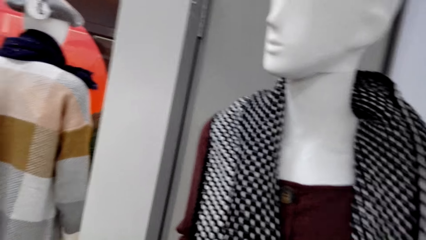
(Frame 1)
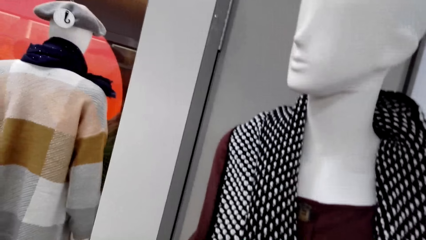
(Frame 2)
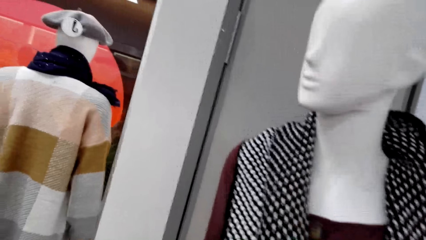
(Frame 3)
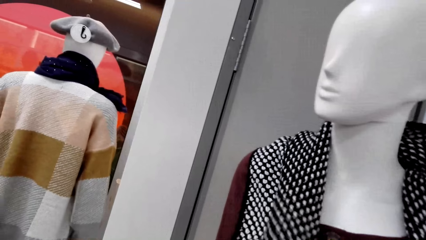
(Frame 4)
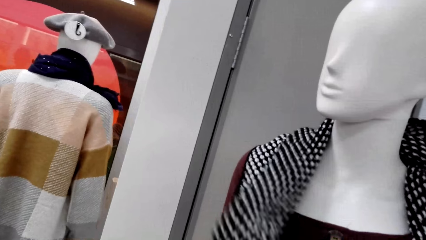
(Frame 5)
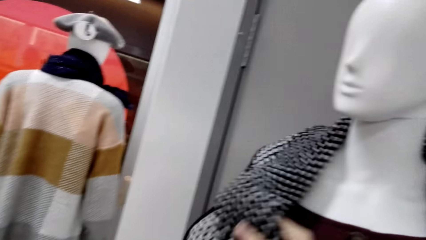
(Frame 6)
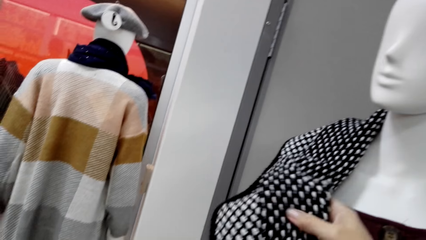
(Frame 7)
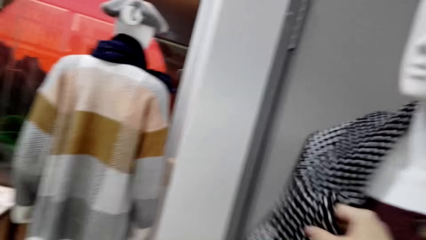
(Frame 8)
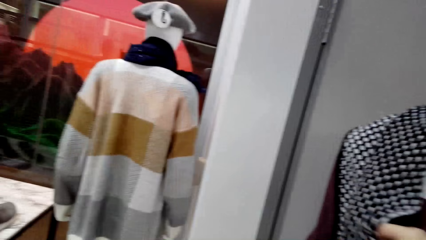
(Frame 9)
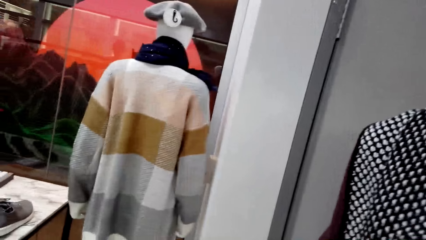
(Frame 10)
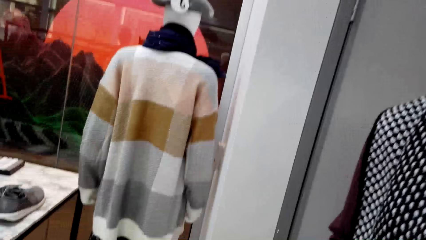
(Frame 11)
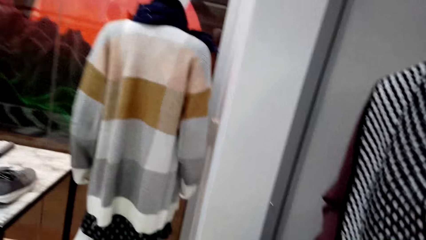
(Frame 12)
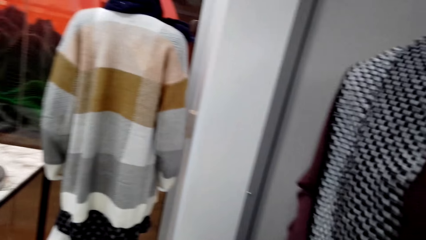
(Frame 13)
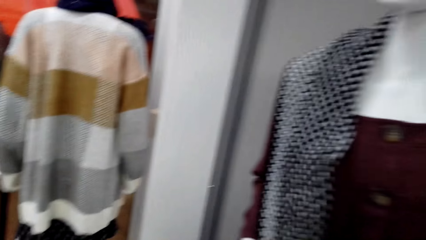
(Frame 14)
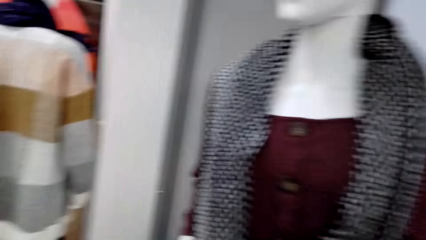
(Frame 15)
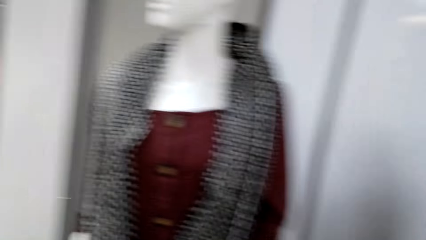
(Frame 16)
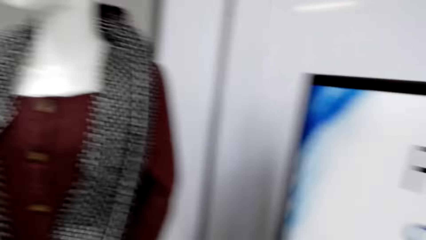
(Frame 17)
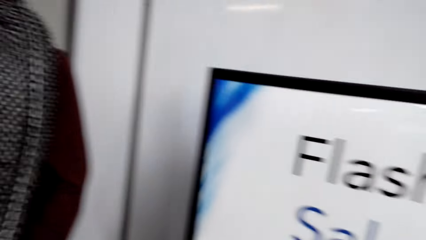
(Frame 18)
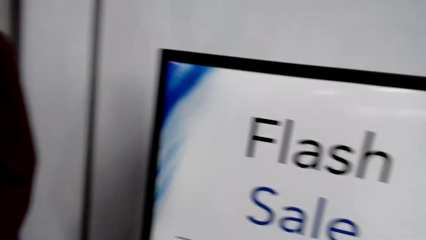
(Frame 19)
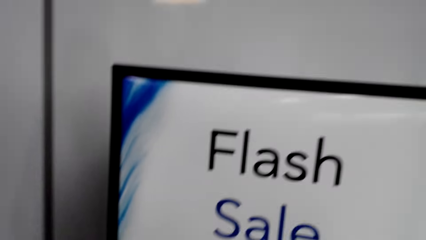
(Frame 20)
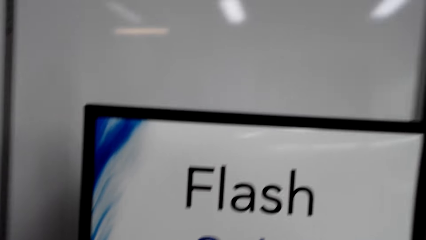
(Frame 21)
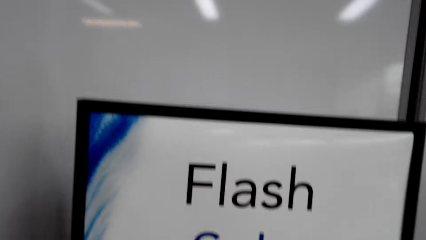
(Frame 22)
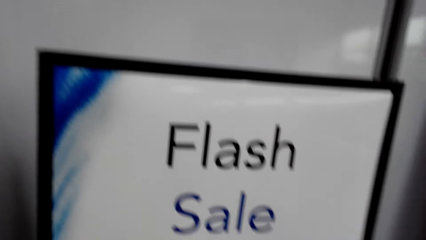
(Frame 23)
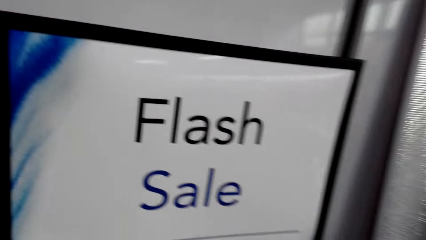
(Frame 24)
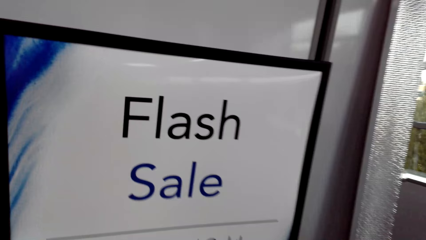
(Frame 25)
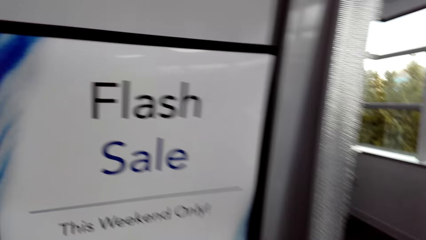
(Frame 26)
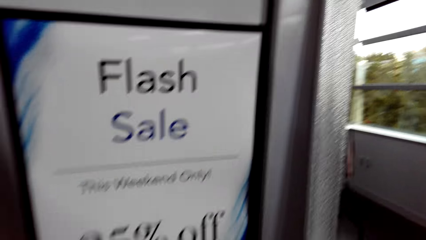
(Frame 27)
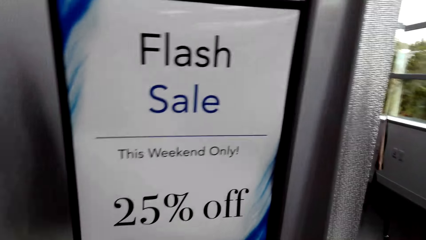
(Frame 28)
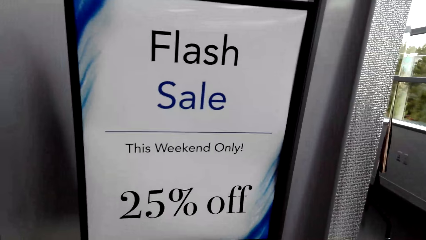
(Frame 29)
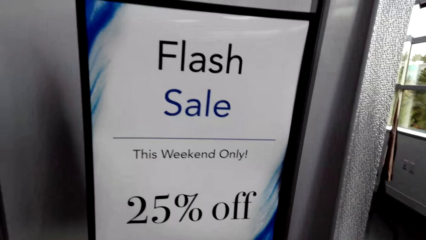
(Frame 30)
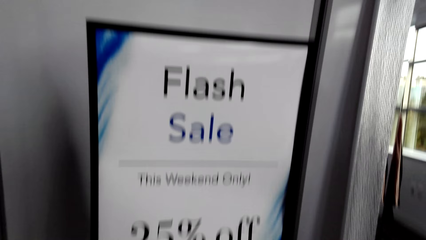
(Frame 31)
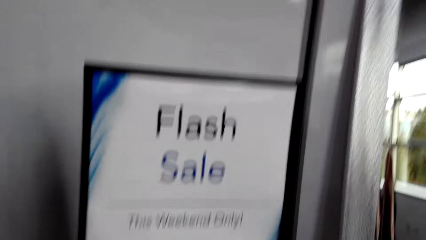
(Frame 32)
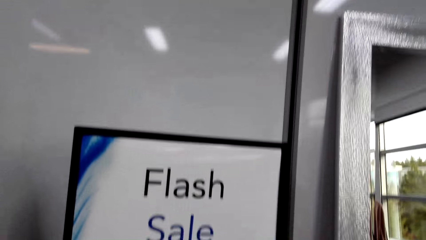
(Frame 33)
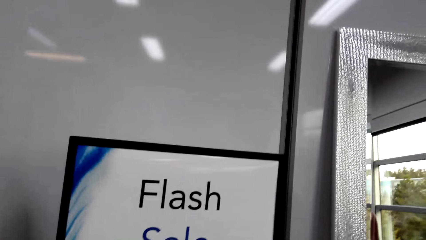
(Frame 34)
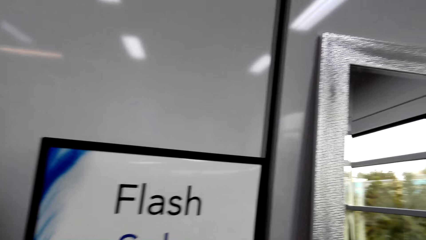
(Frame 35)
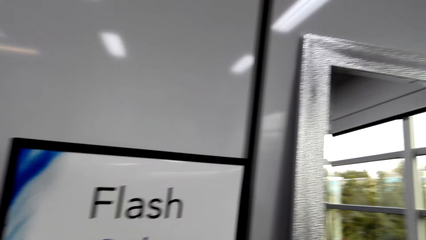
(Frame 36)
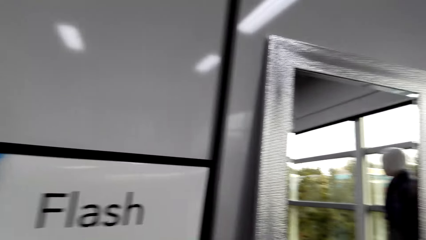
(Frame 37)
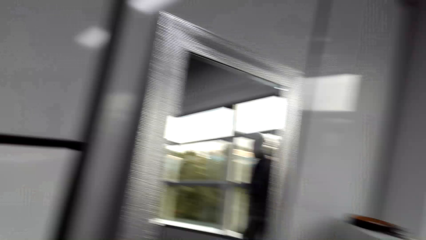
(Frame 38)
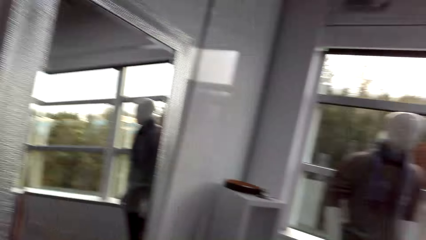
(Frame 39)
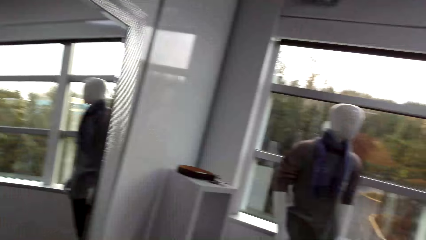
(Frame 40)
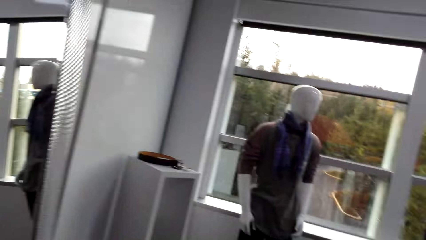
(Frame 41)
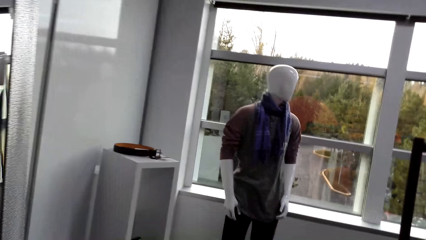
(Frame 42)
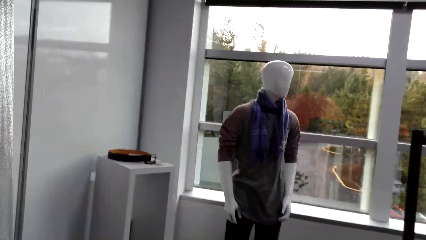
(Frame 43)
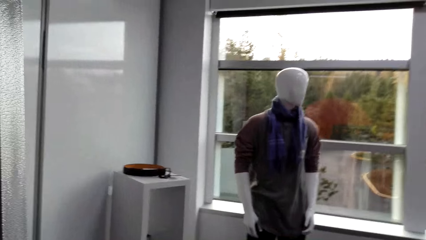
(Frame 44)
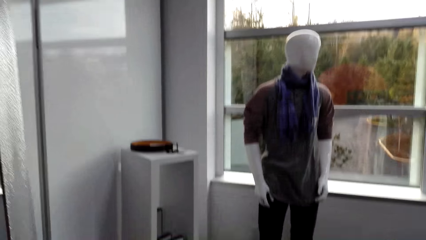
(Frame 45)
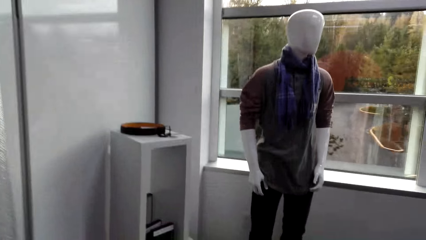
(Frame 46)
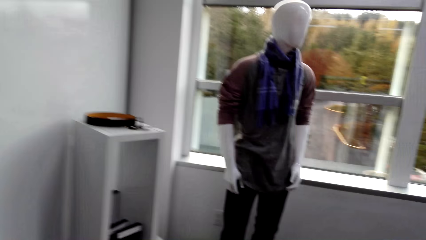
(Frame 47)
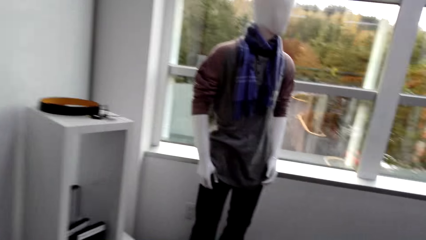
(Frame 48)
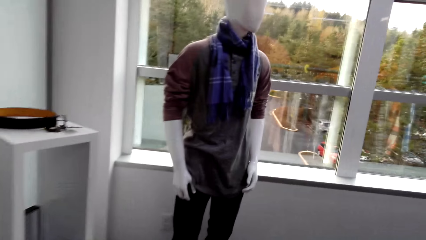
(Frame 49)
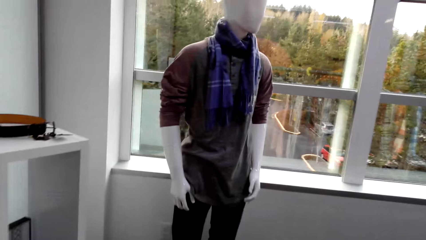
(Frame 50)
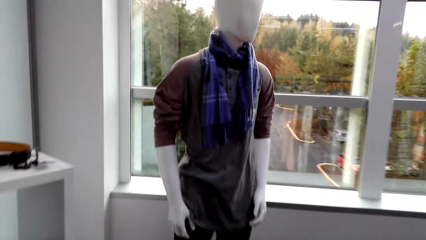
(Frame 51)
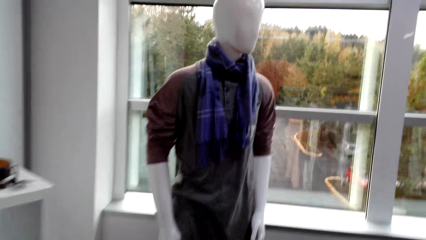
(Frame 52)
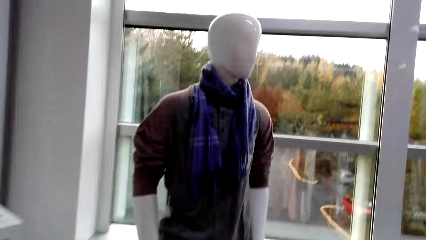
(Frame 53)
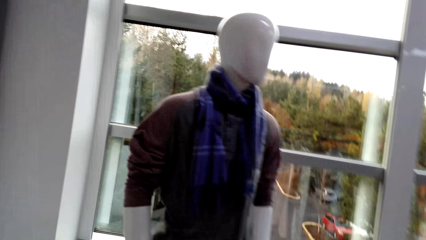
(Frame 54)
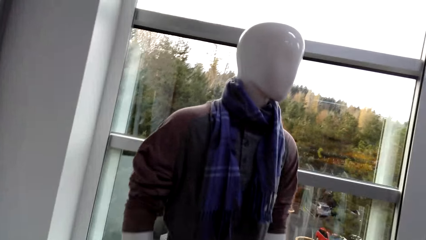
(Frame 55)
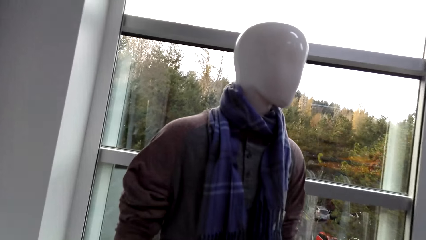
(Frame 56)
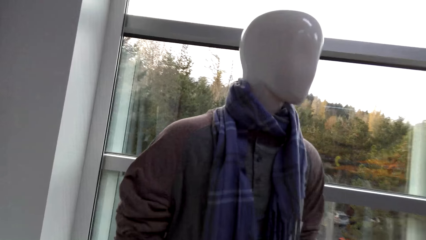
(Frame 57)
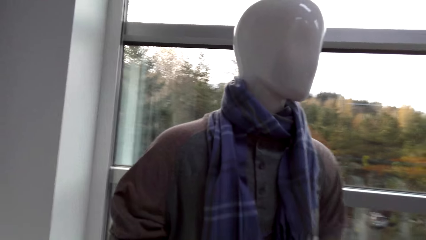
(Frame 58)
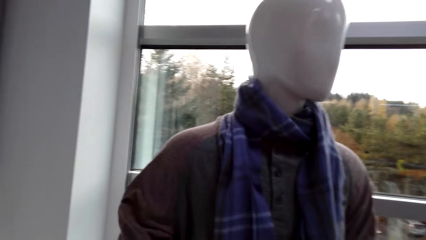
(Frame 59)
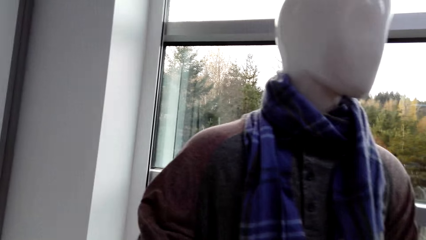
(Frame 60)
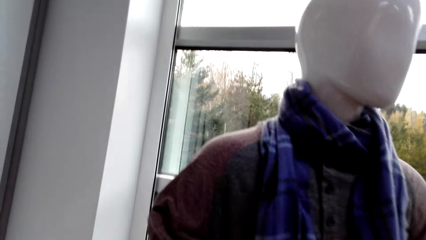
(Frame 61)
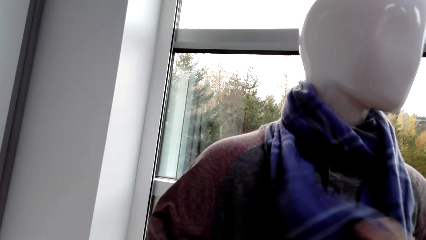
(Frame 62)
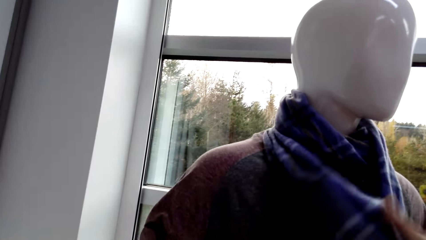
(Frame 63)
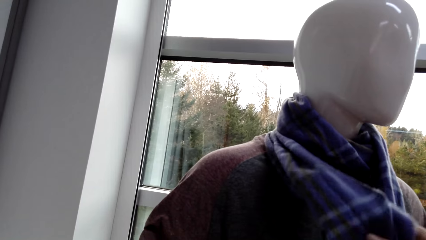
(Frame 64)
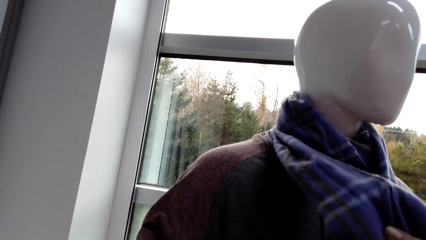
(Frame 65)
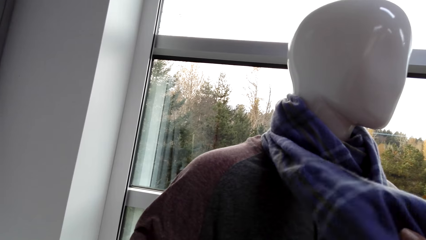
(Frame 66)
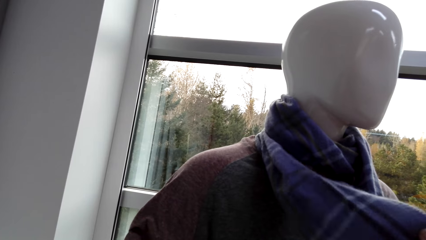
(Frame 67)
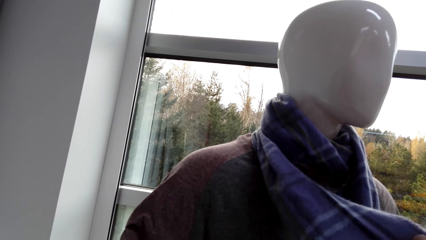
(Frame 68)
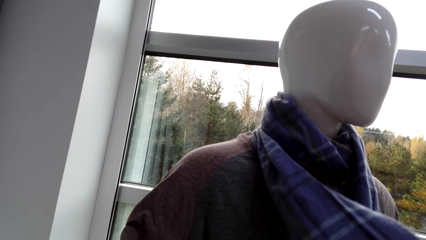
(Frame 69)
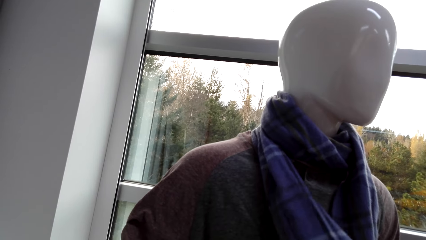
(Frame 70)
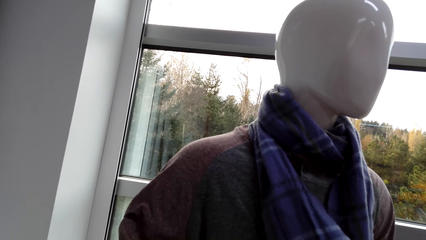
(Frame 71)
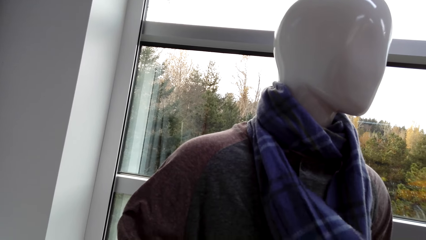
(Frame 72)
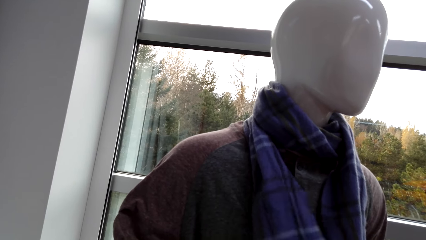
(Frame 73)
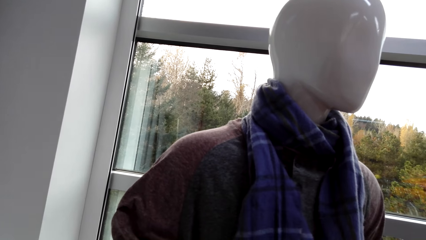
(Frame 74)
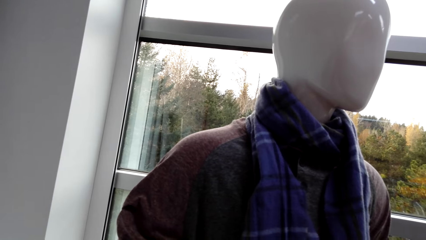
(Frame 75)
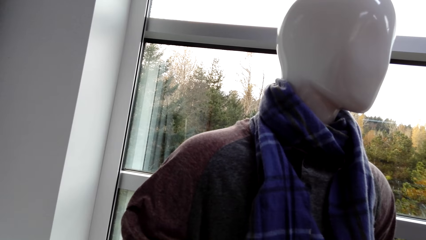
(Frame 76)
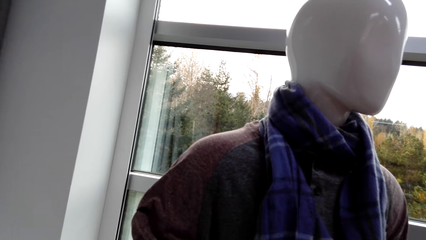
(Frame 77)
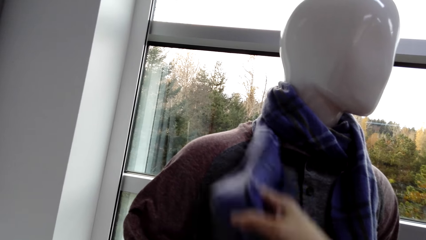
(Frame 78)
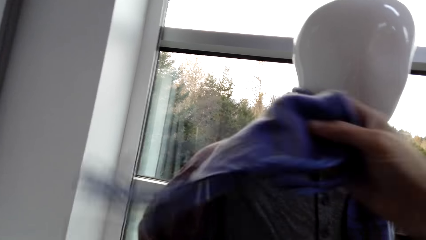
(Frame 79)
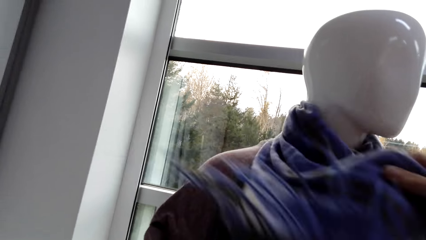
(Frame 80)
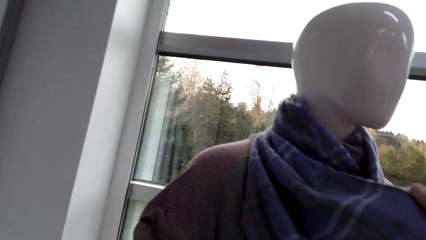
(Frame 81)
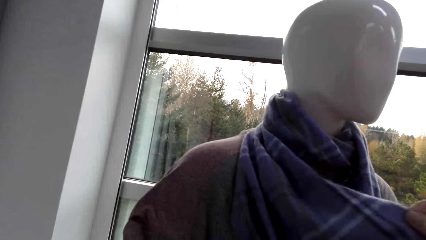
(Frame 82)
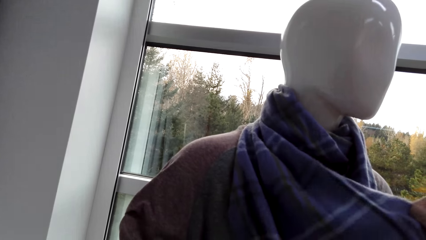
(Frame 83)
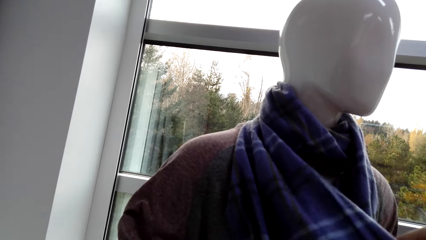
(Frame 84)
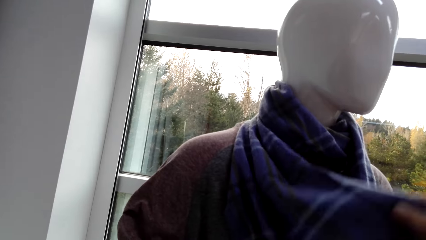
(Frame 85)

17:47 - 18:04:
The camera wearer touches the scarf on the mannequin. They look around in the clothes shop. They walk in the clothes store. They walk around in the clothes shop. They adjust the scarf on the mannequin. They touch the scarf on the mannequin.
